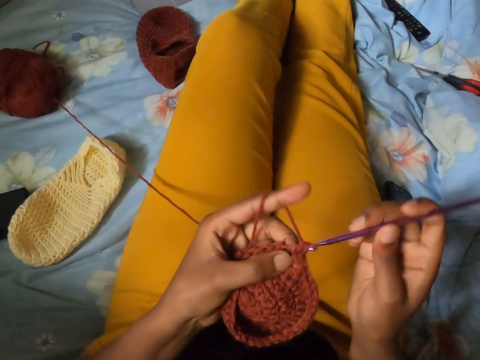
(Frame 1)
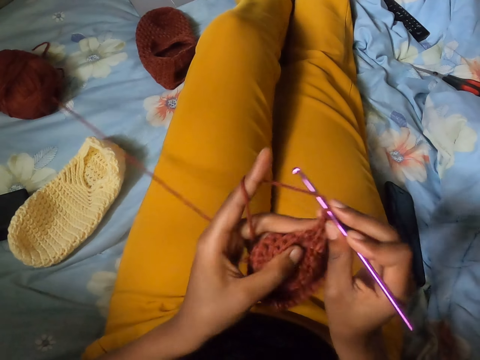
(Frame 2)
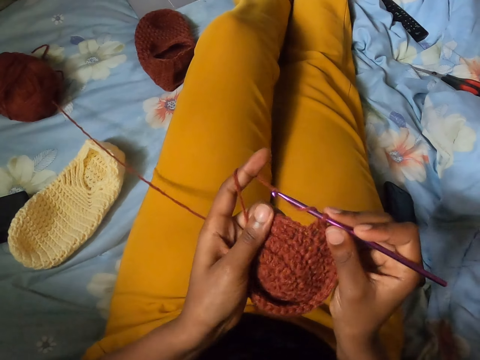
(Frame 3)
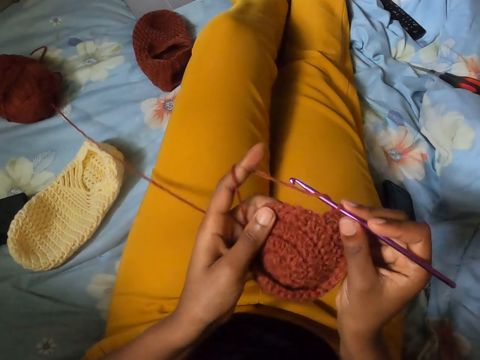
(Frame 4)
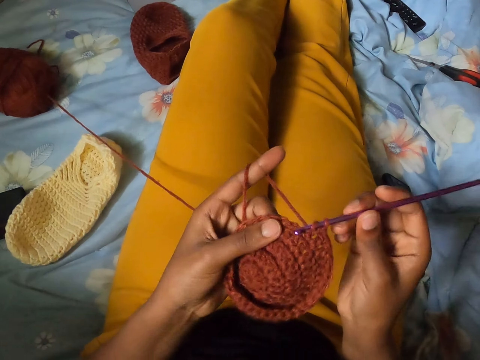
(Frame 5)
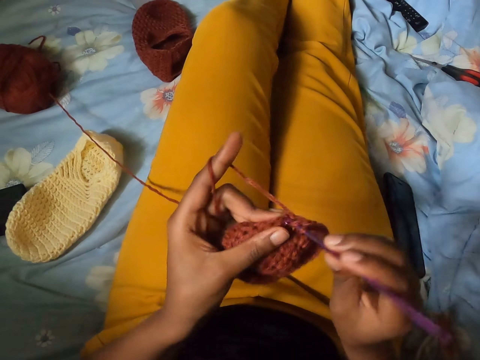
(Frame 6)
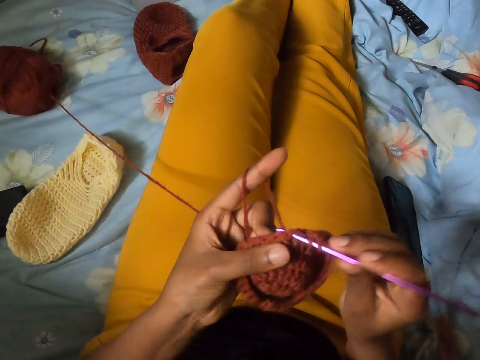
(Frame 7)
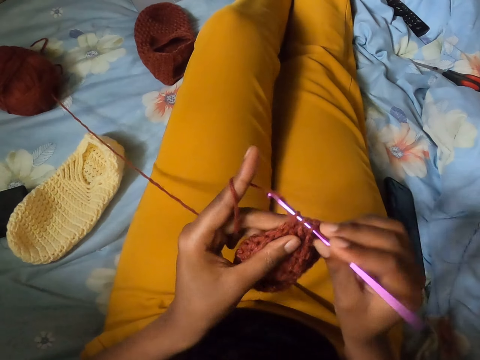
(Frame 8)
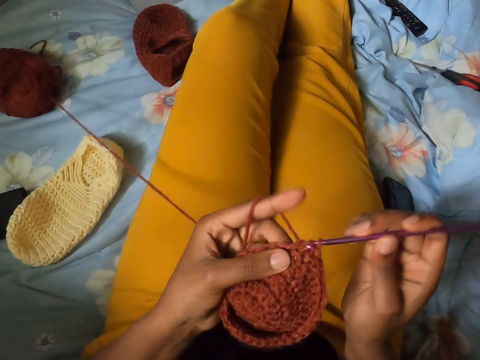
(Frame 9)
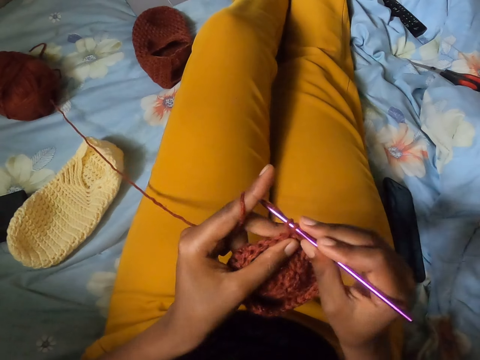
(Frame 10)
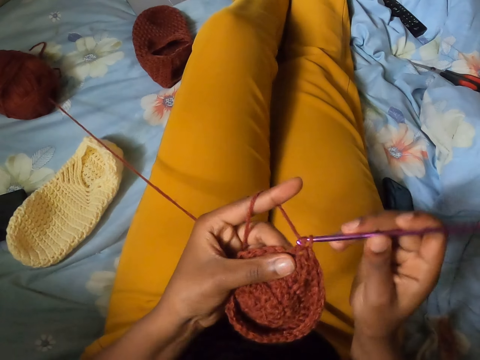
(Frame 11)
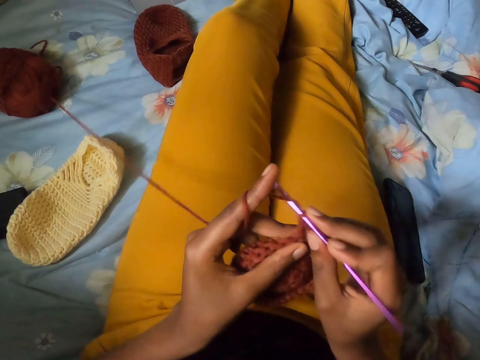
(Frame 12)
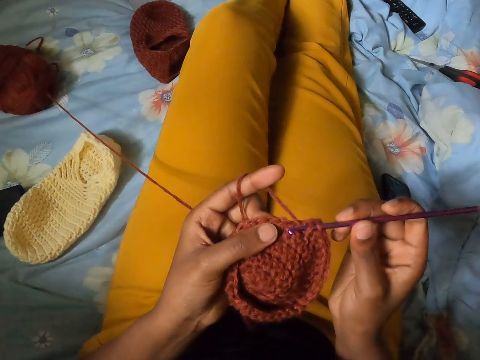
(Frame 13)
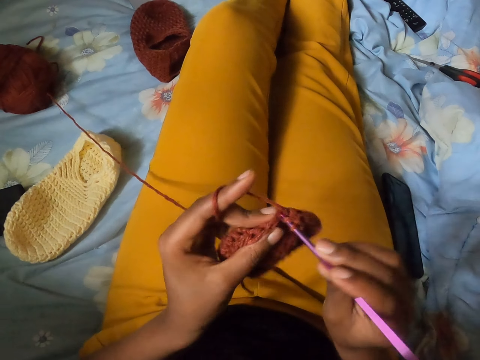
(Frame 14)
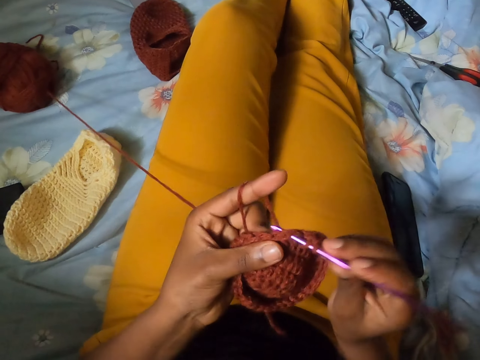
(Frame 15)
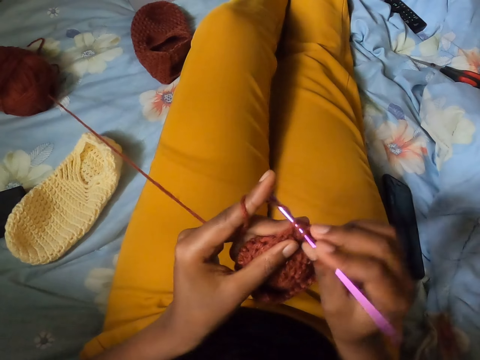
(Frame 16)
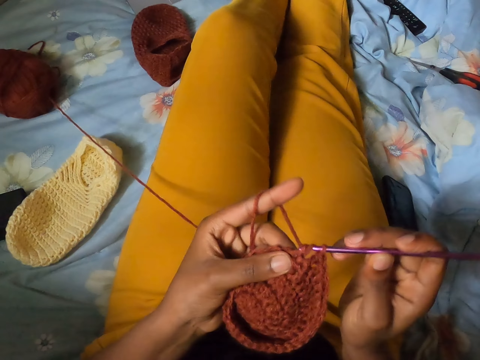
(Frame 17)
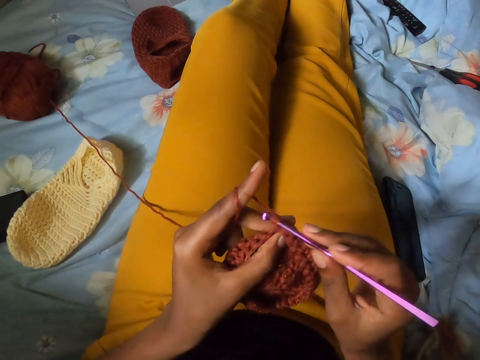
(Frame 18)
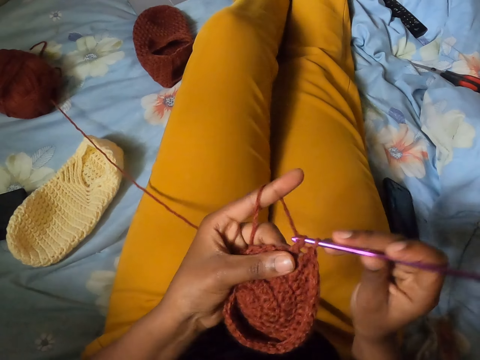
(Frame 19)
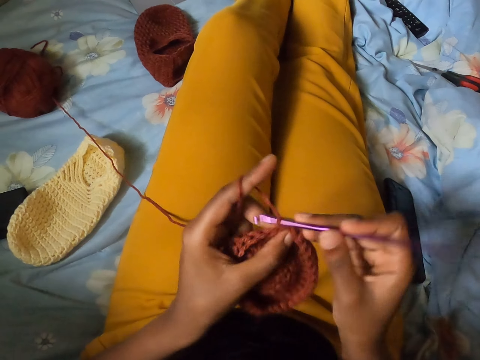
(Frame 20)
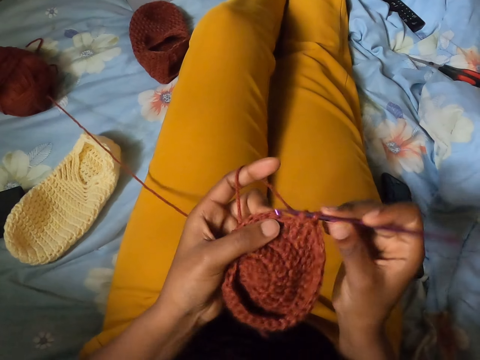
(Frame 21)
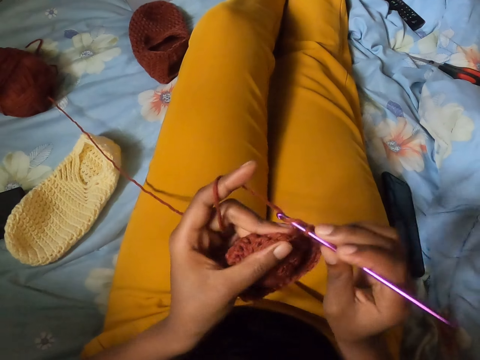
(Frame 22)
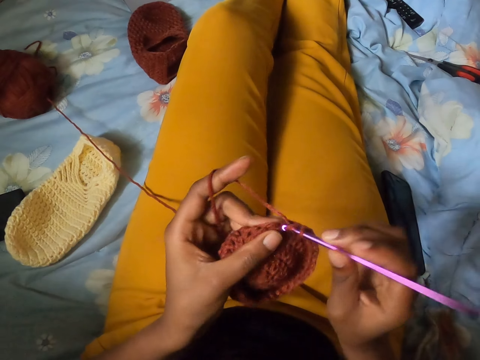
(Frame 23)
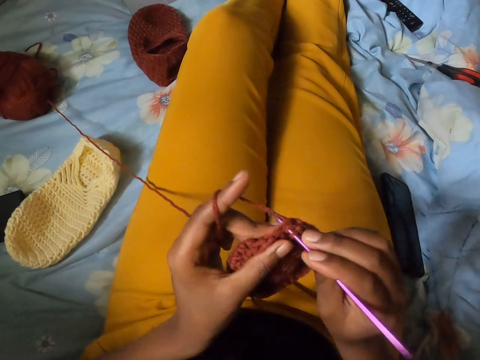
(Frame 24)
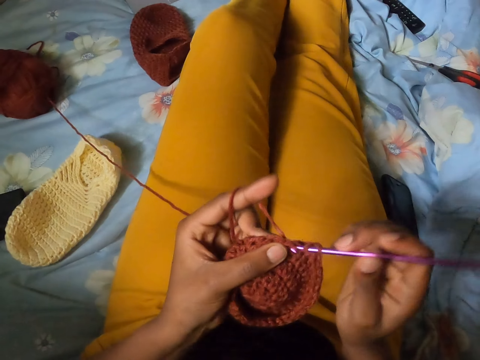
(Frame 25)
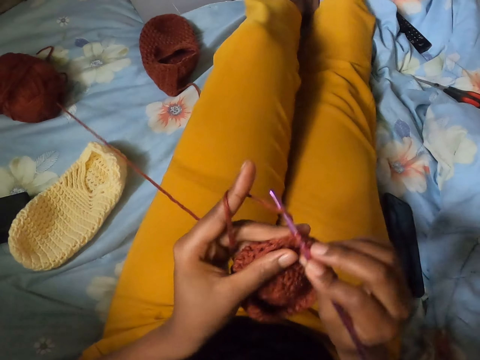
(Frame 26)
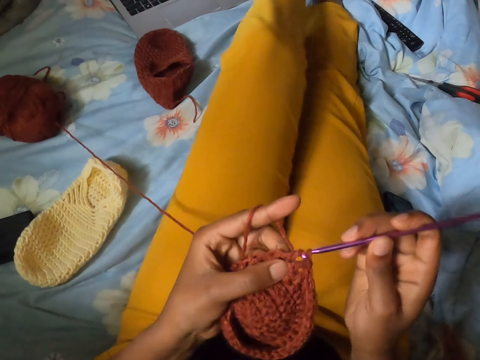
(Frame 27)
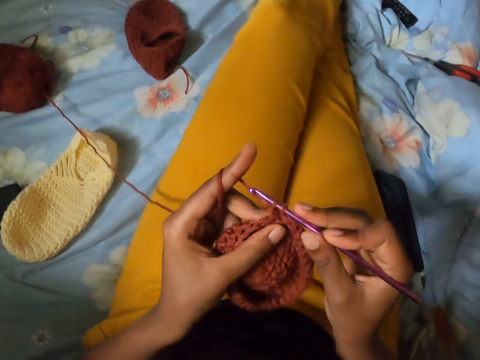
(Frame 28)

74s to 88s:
The camera wearer knits the cloth with the crochet hook. They knit the cloth with the crochet hook again.

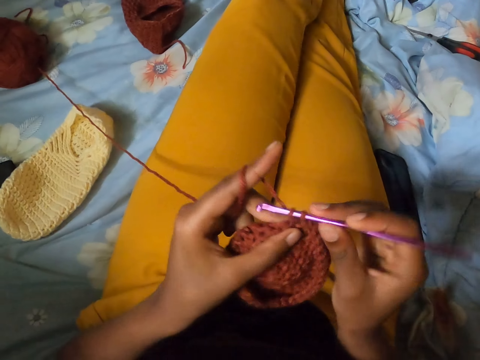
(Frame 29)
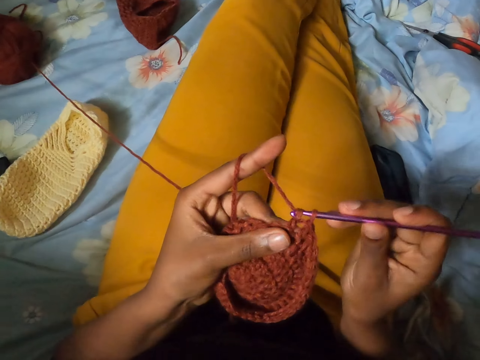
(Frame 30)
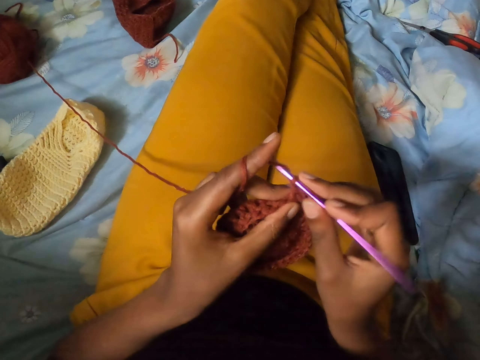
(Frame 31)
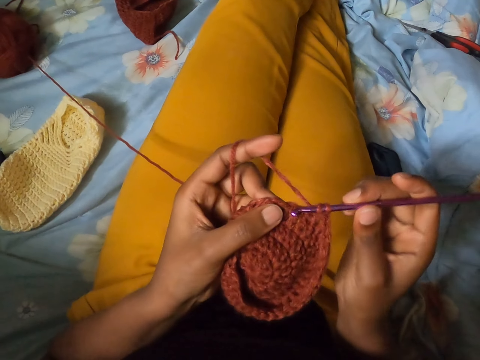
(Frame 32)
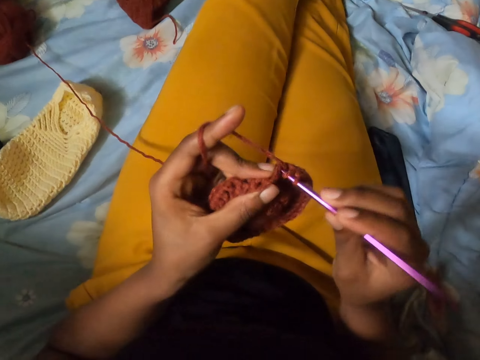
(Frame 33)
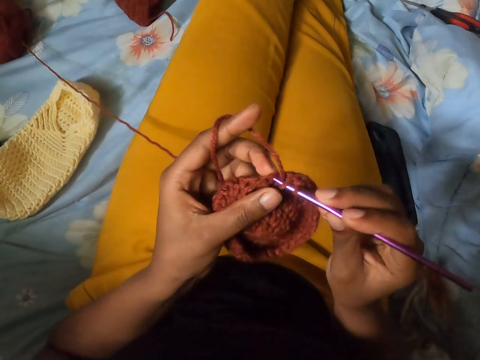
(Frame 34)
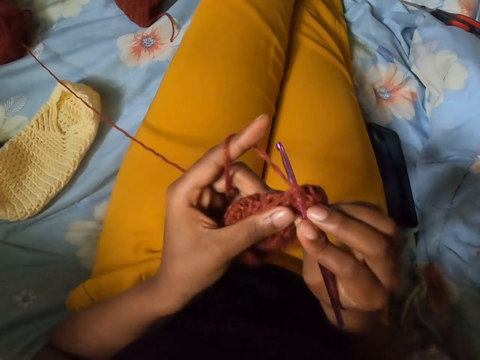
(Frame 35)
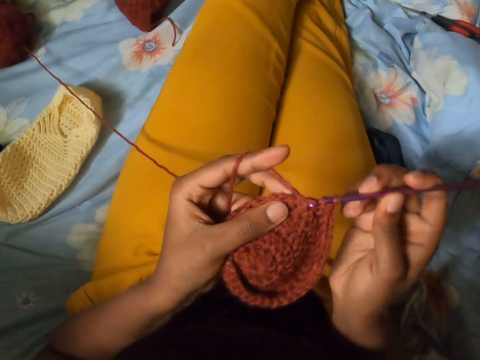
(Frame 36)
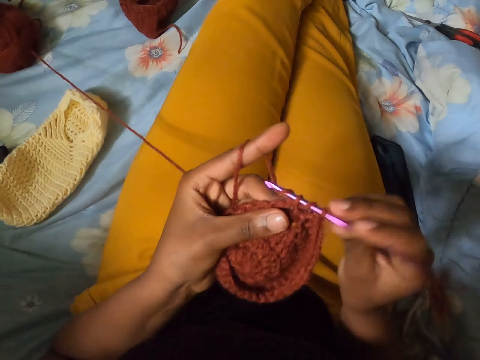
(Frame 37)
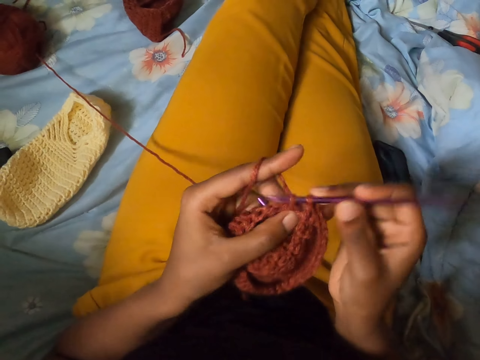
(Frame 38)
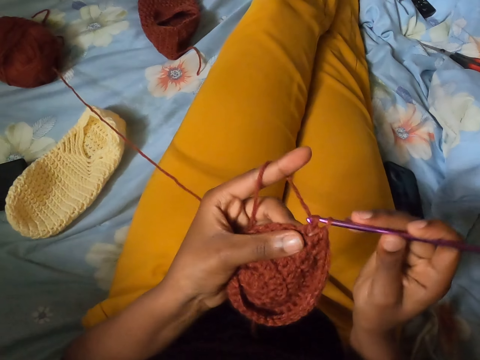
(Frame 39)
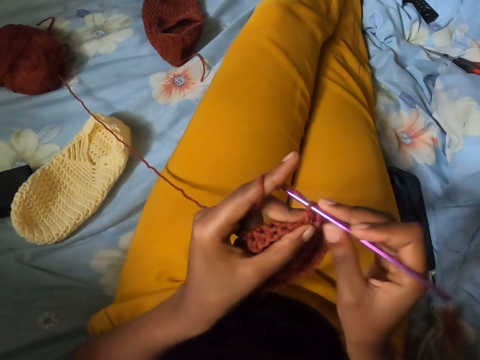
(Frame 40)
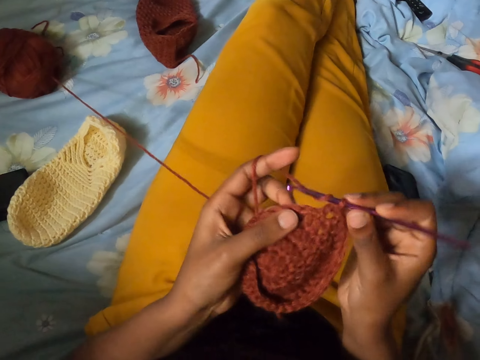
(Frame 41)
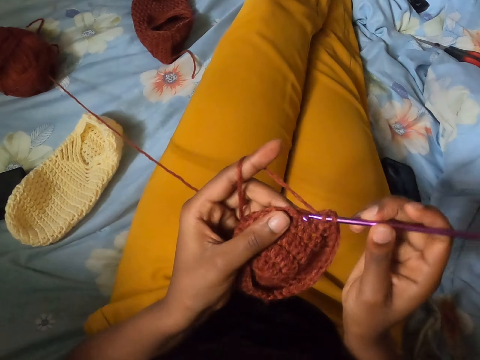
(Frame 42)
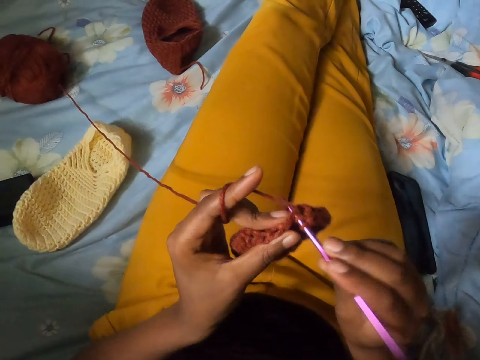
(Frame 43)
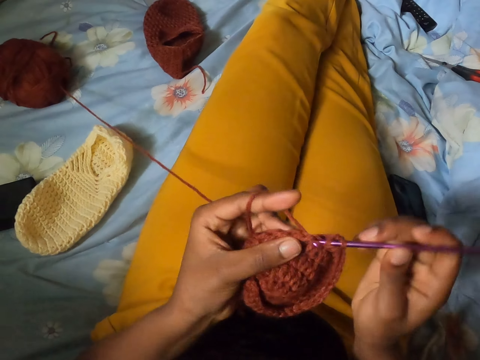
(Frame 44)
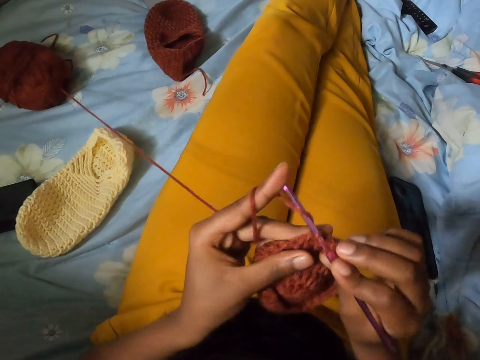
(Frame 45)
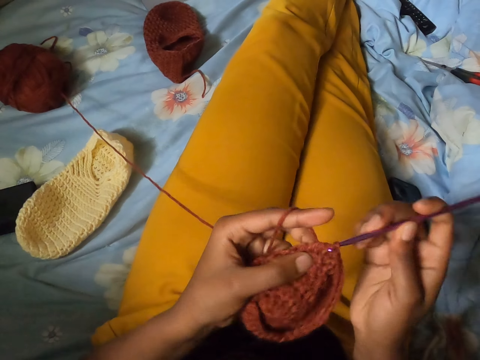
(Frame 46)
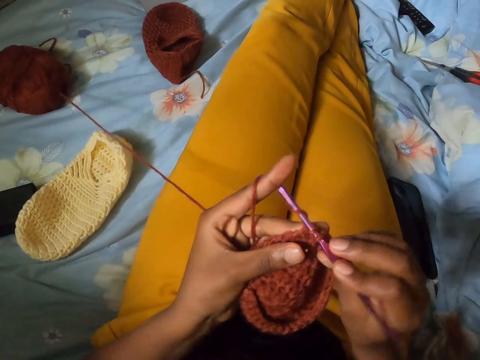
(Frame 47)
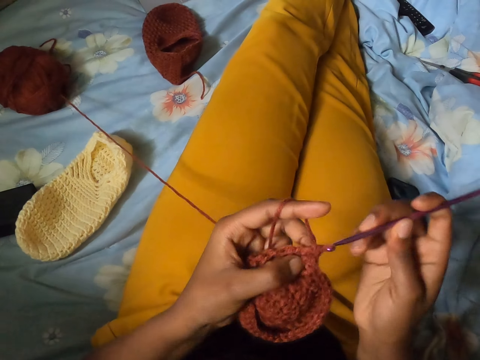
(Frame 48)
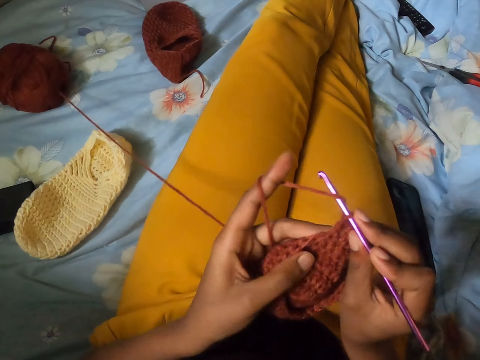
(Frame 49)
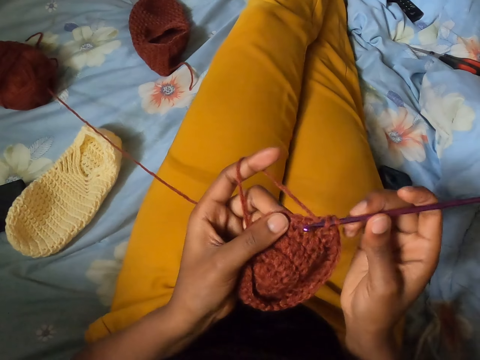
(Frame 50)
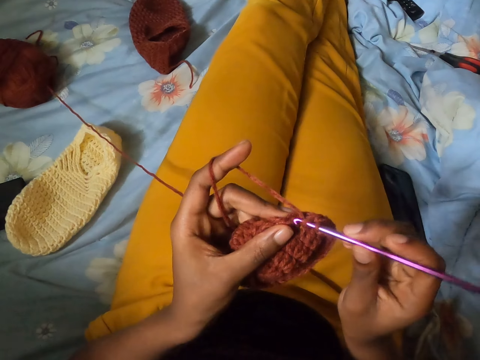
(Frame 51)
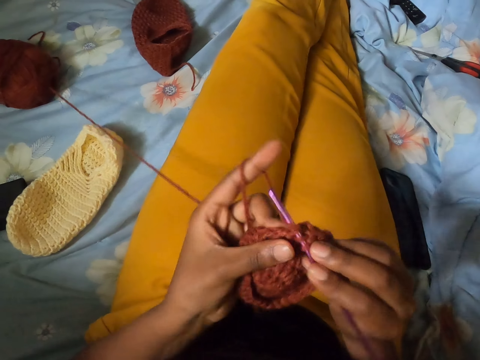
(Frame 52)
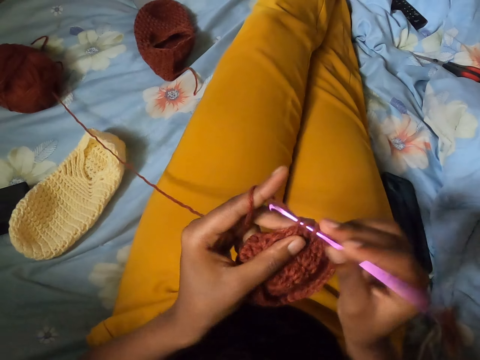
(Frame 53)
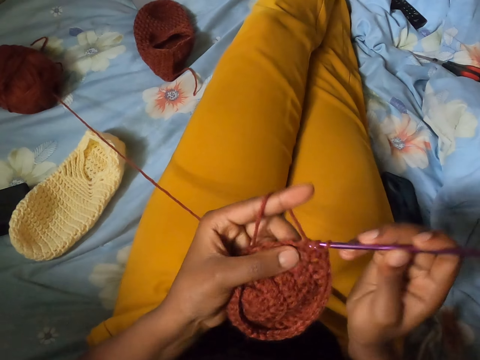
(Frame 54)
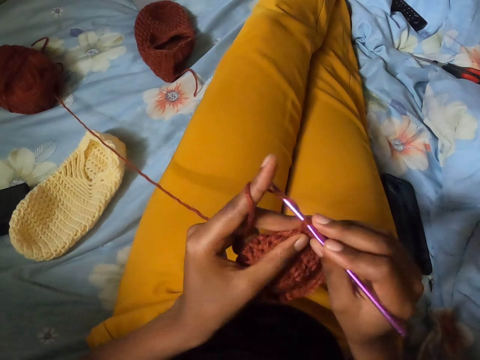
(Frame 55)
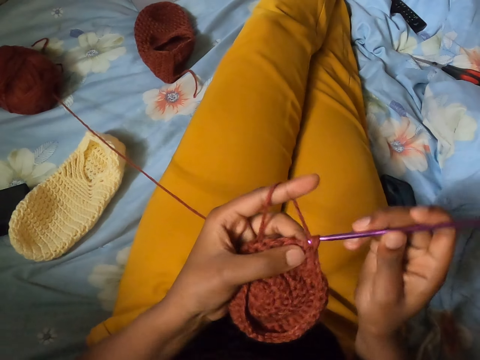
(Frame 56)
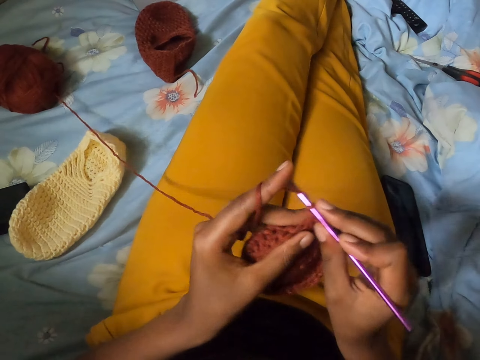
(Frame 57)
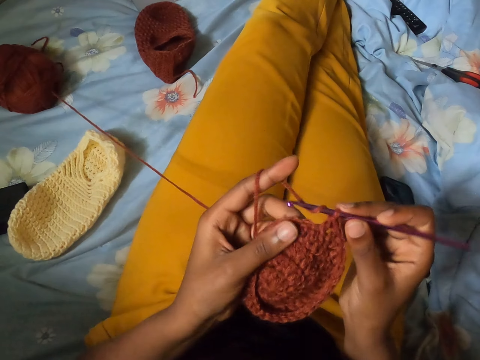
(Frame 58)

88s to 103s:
The camera wearer knits the cloth with the crochet hook. They knit the cloth with the crochet hook again.
